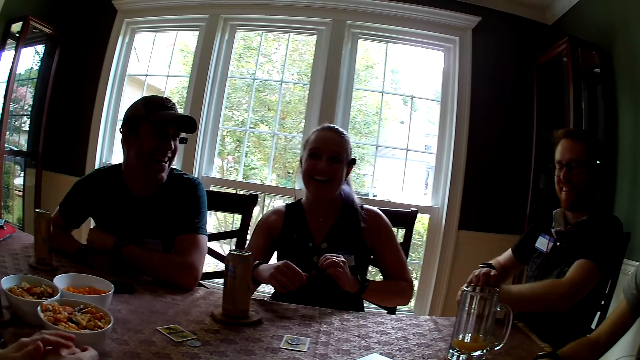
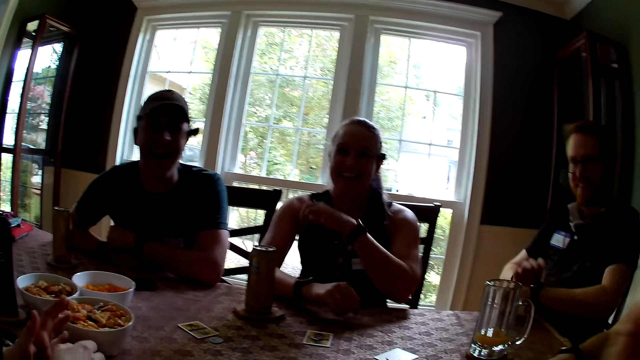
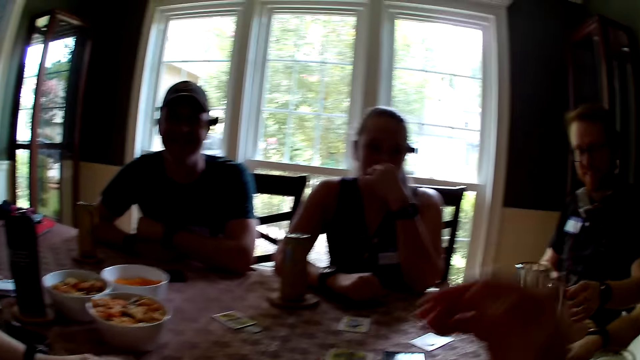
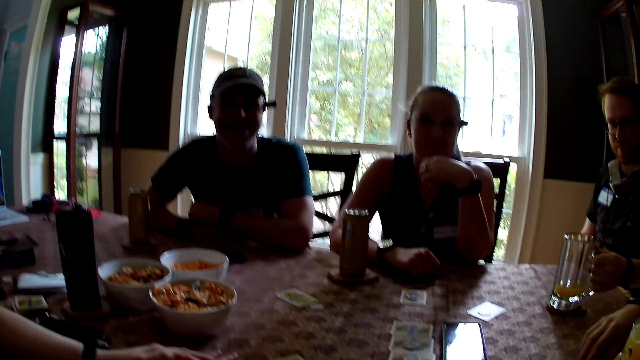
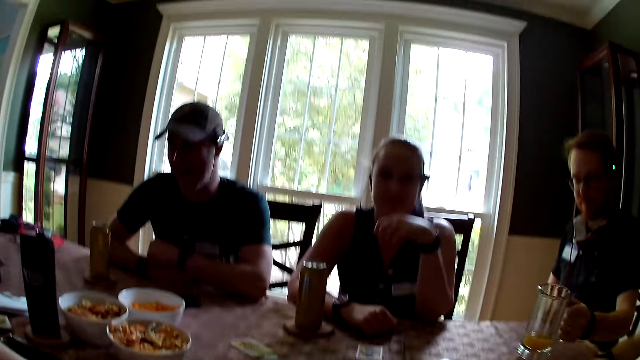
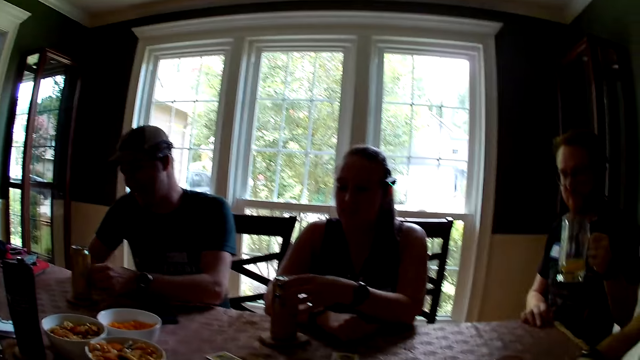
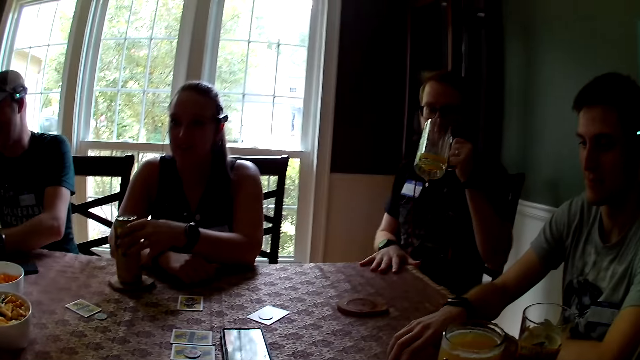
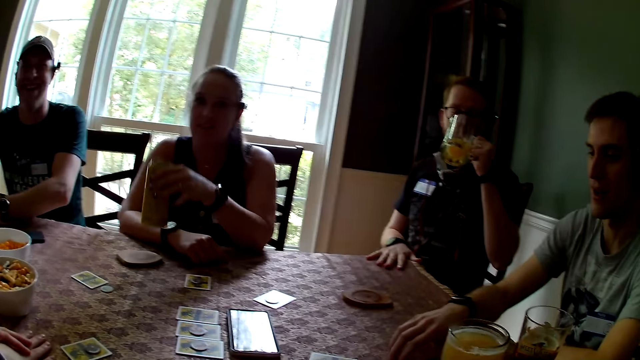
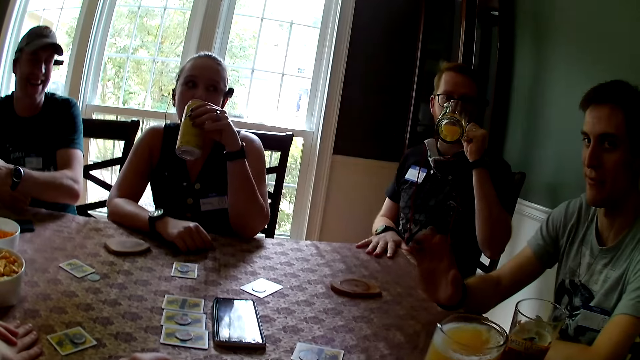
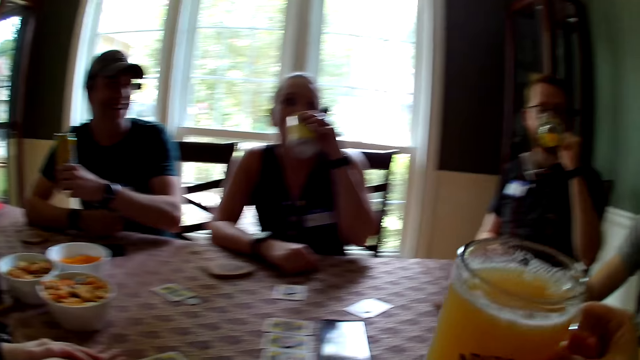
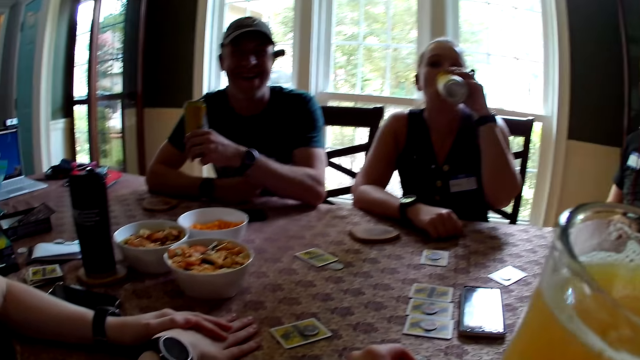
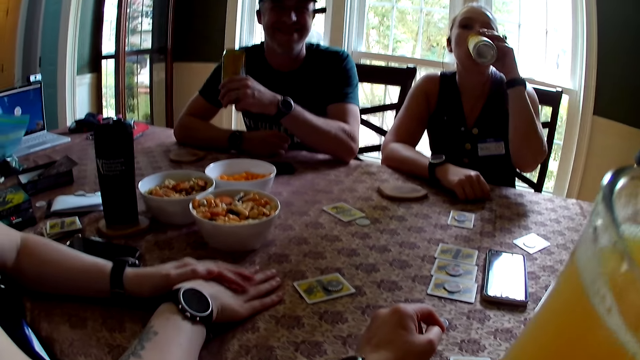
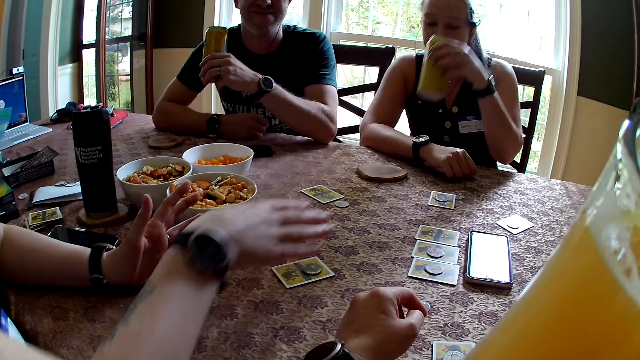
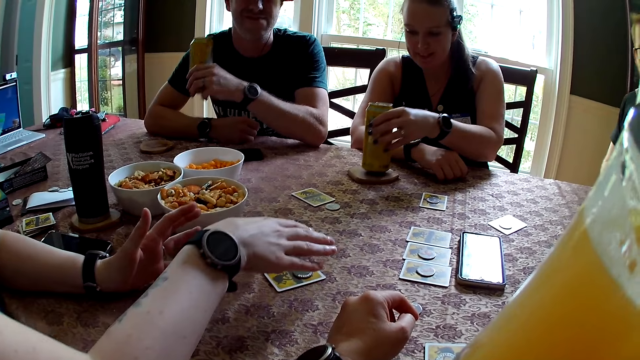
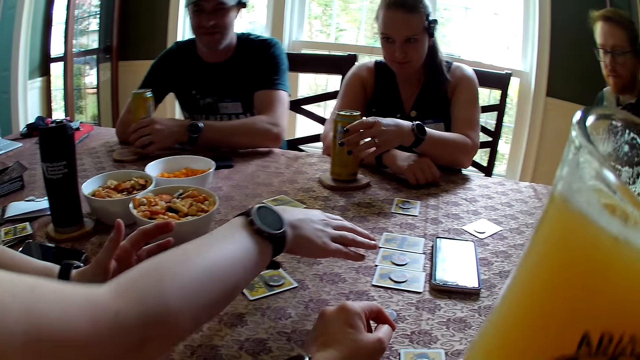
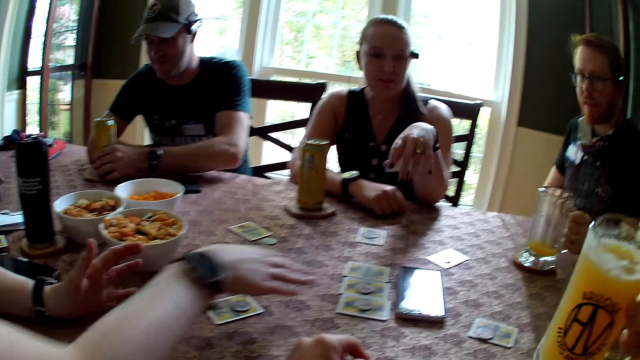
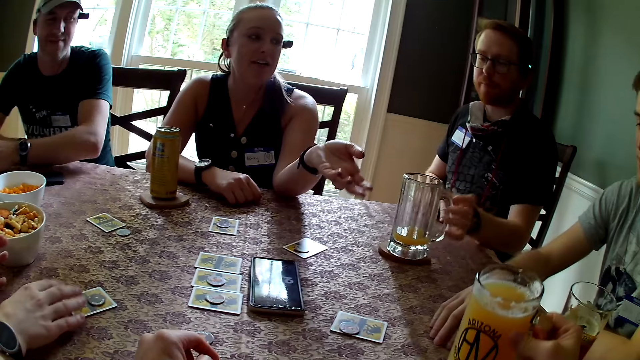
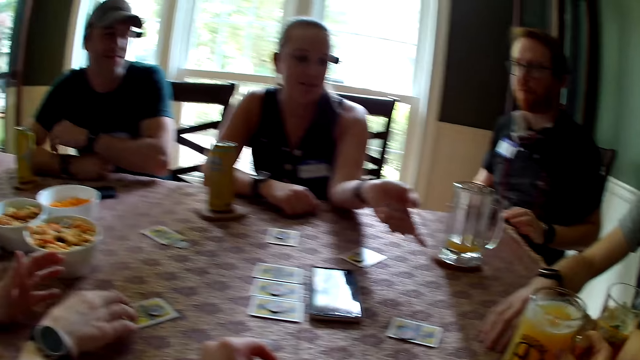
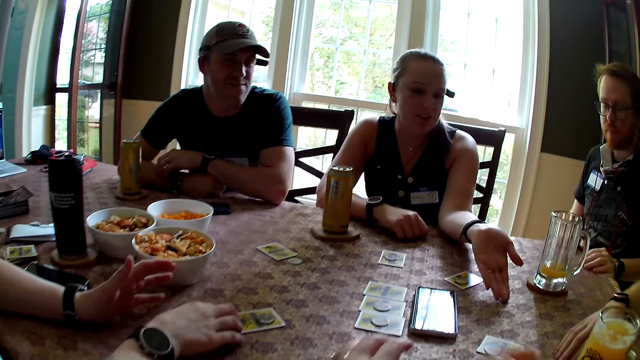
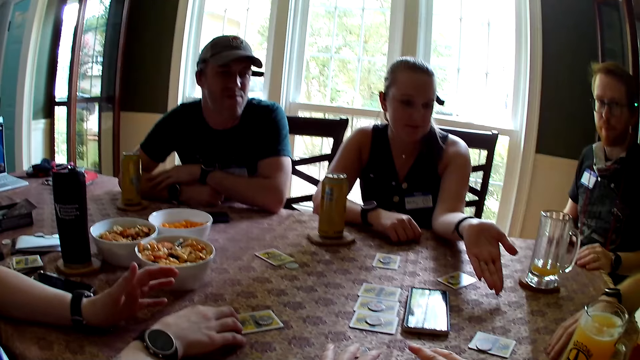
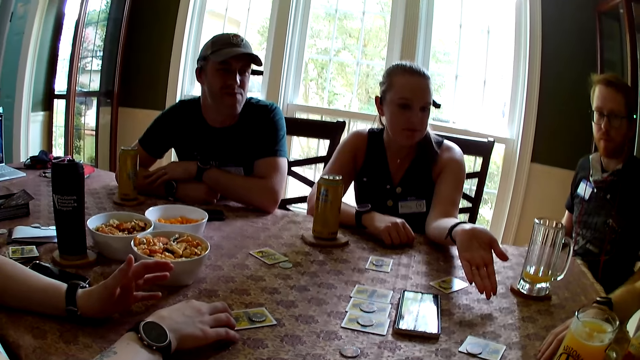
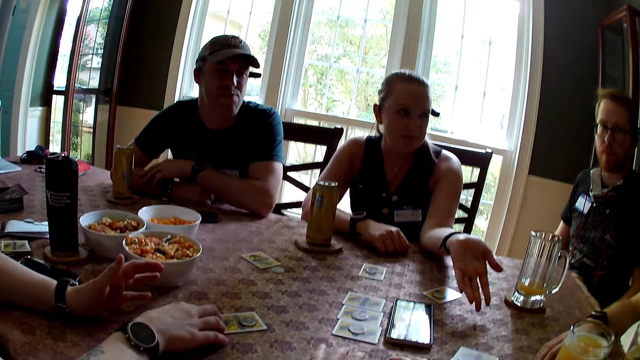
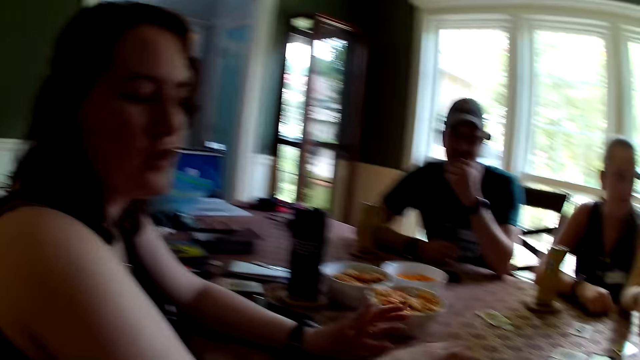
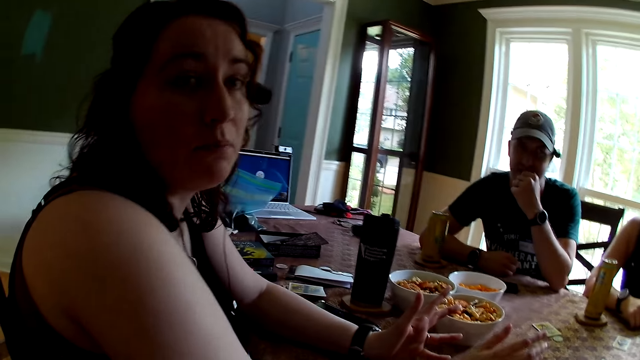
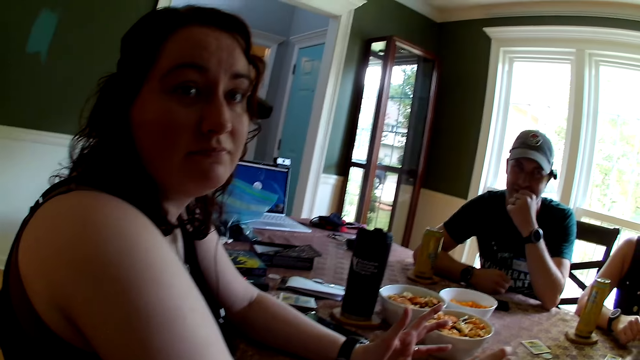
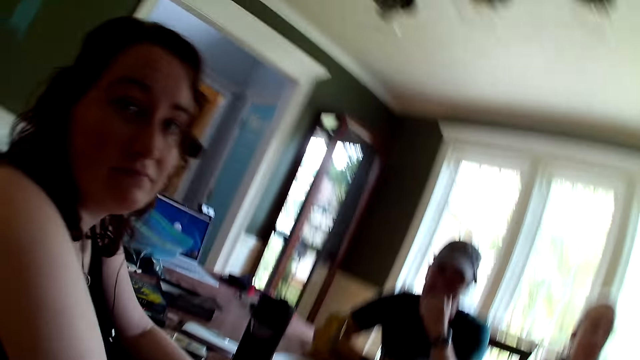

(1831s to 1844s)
The man picks up the cup of beer on the table with his left hand. The woman picks up the canned beer on the table with her left hand. The camera wearer picks up a cup of beer on the table with her right hand. The man drinks out of the cup of beer in his left hand. Another man holds a canned beer with his left hand. The woman drinks from the canned beer in her left hand. The camera wearer drinks beer from the cup in her right hand. The woman drops the canned beer on the table with her left hand. The first man drops the cup of beer on the table with his left hand. The other man drops the canned beer on the table with his left hand. The camera wearer drops the cup of beer on the table with her right hand.

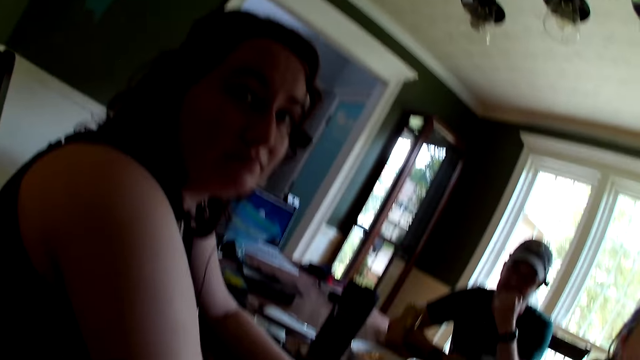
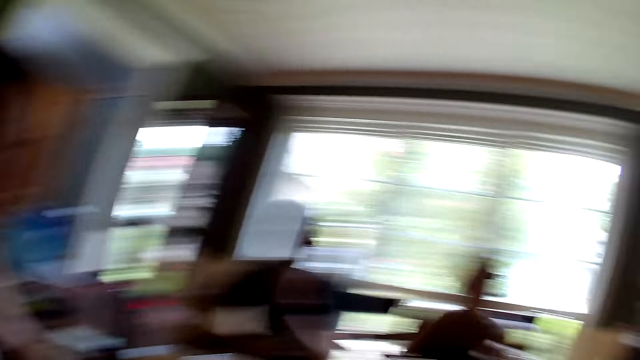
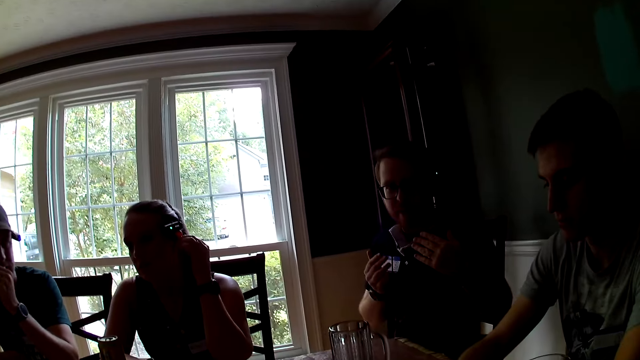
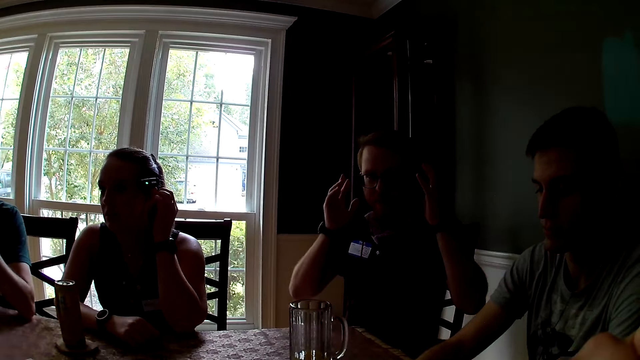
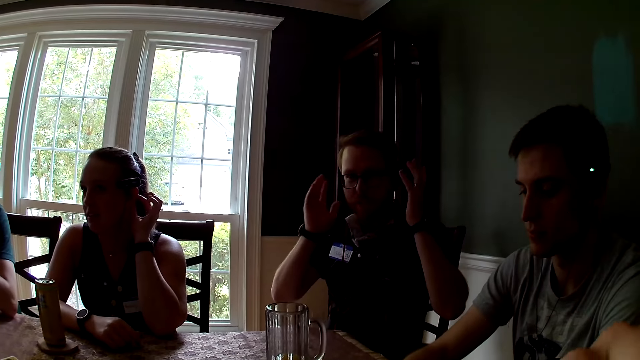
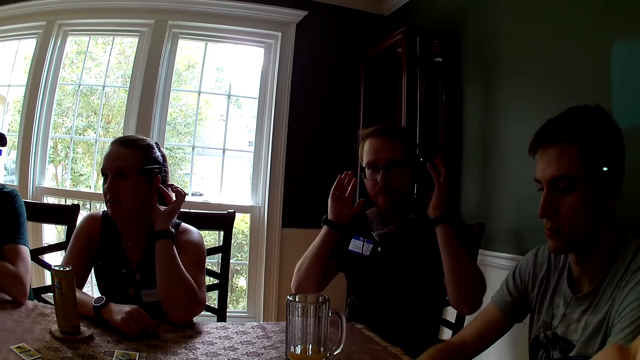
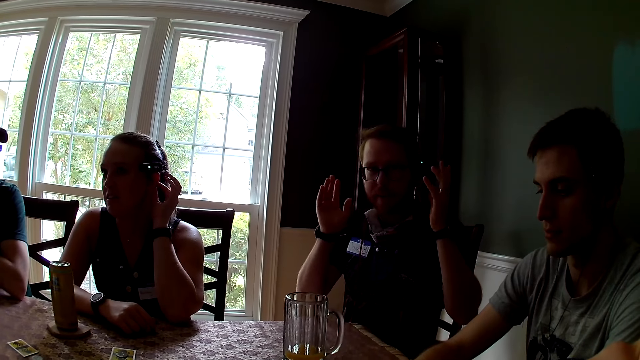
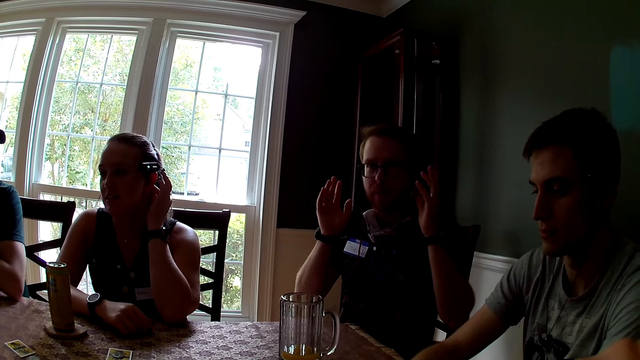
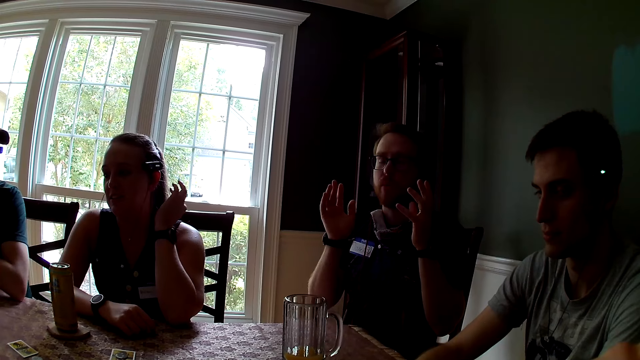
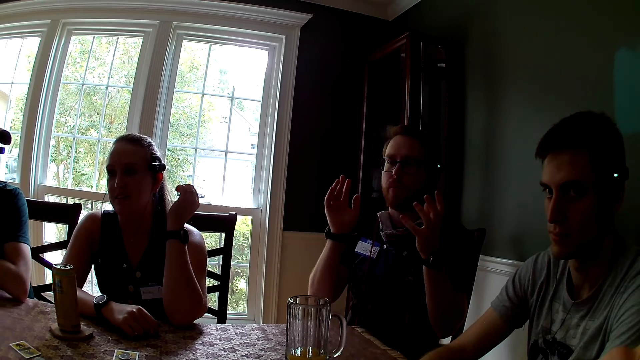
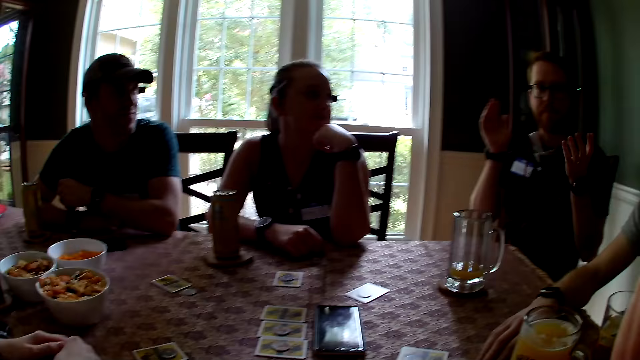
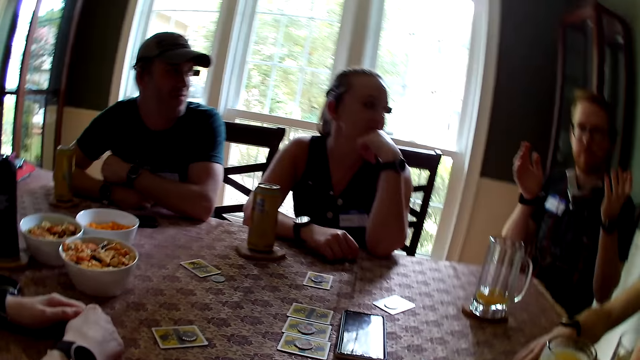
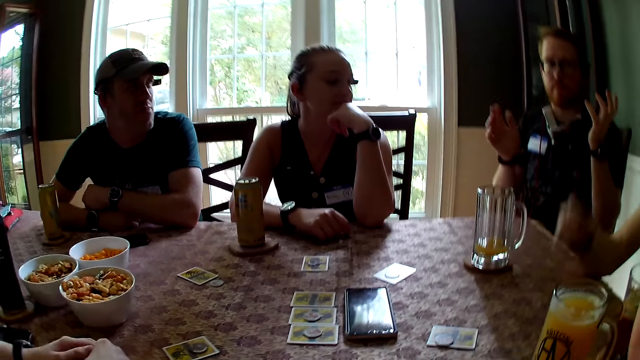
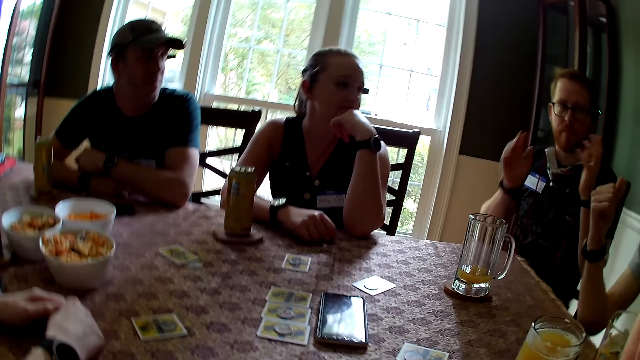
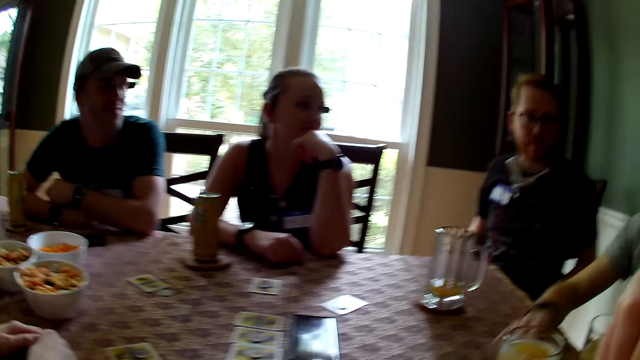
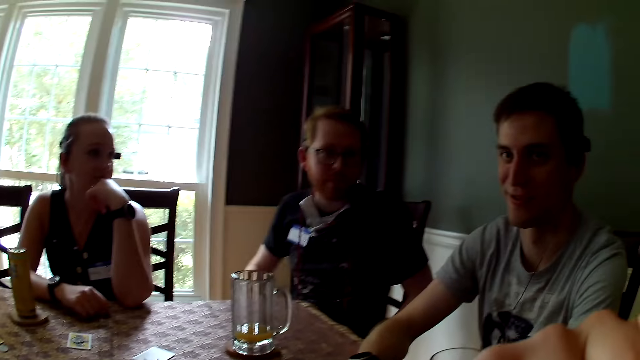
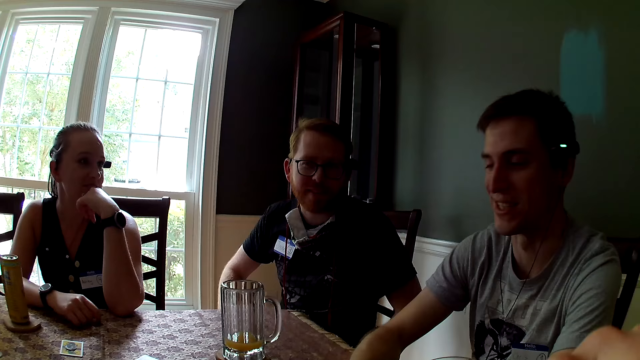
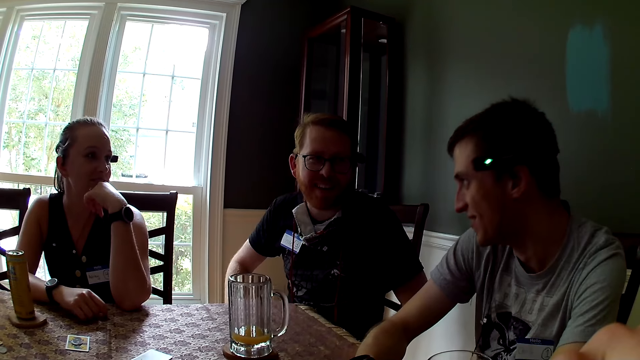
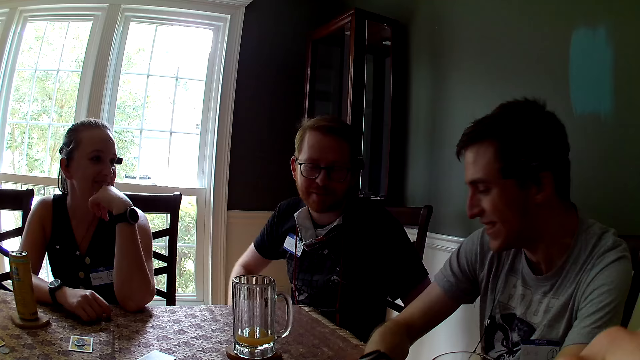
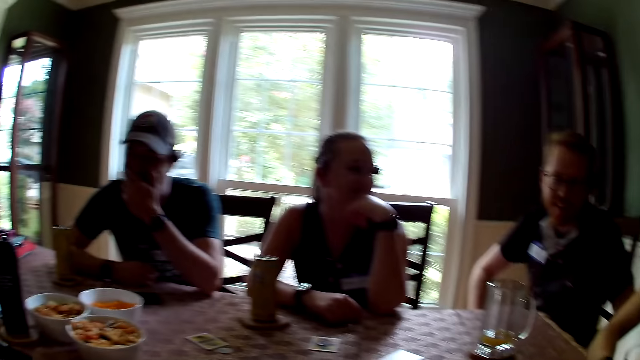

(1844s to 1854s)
A person talks.
